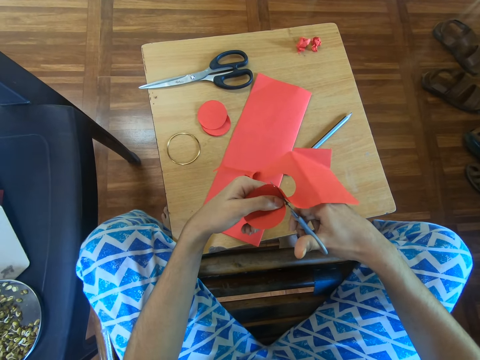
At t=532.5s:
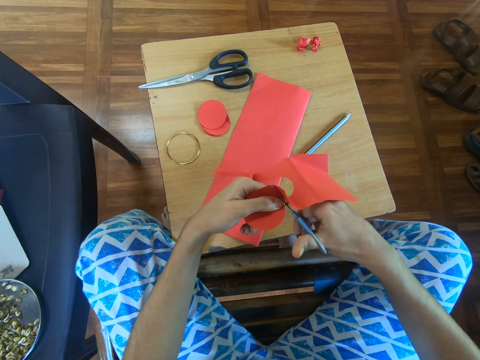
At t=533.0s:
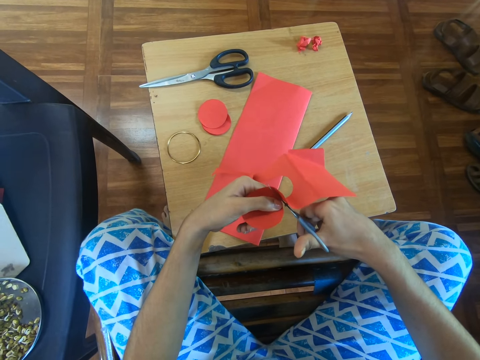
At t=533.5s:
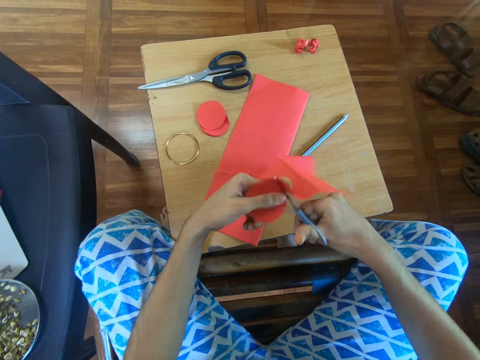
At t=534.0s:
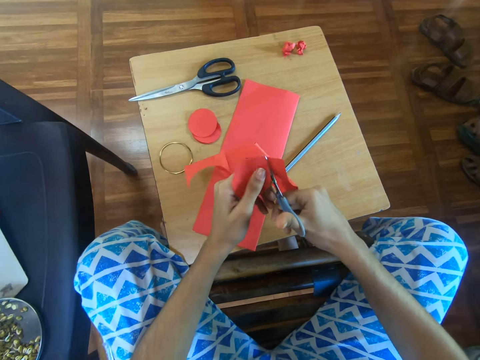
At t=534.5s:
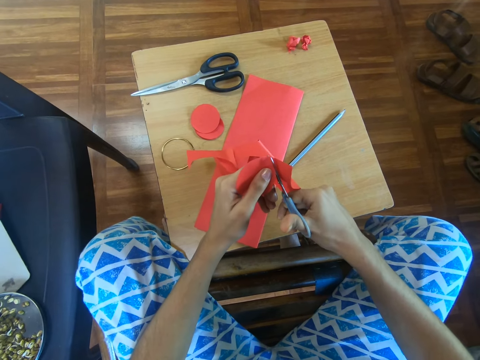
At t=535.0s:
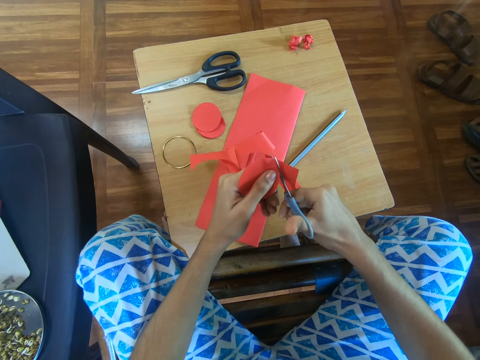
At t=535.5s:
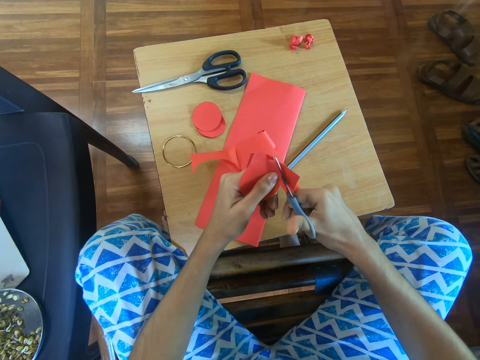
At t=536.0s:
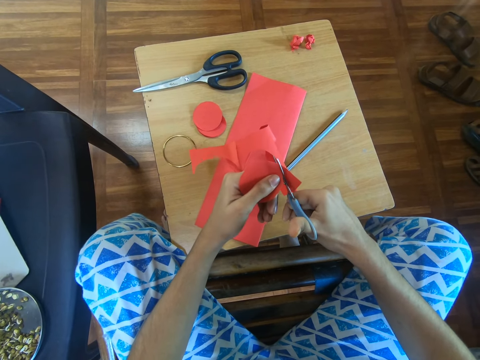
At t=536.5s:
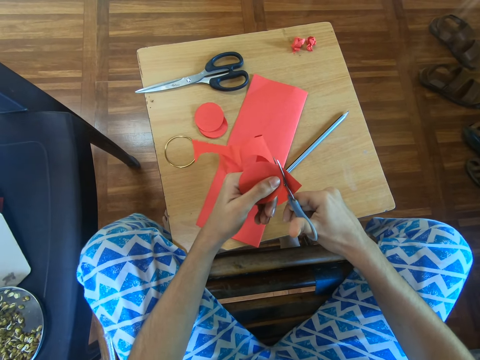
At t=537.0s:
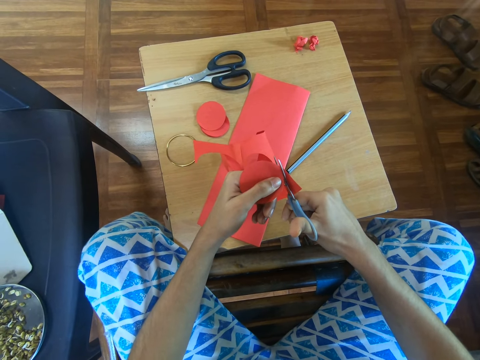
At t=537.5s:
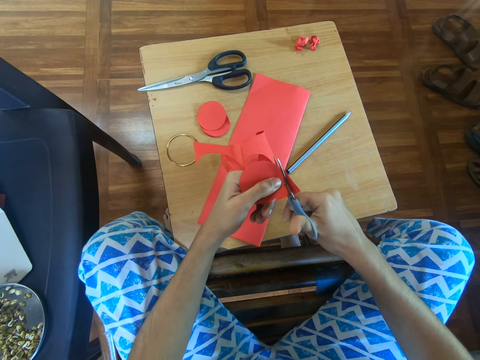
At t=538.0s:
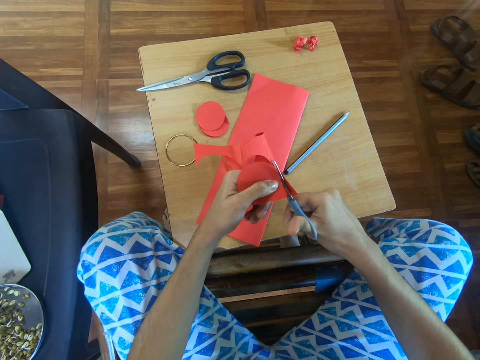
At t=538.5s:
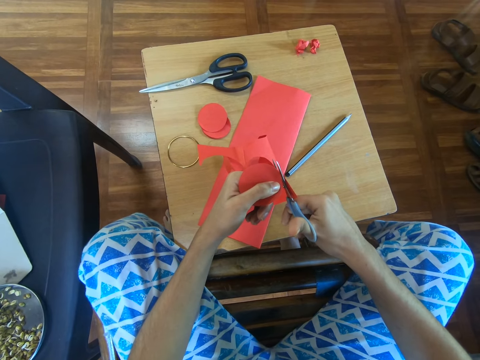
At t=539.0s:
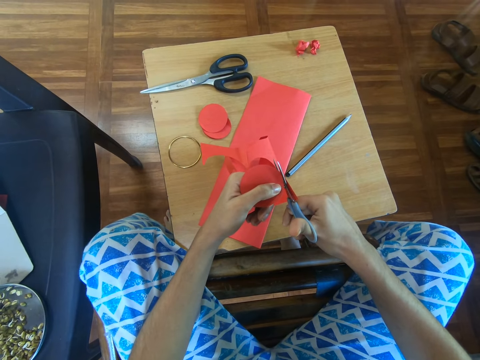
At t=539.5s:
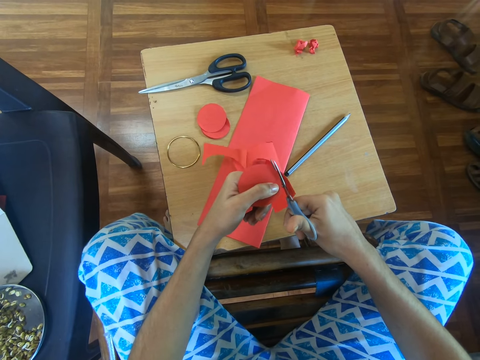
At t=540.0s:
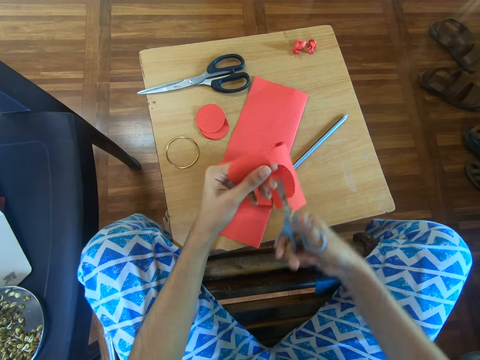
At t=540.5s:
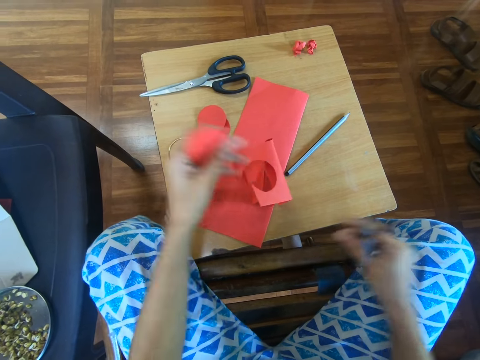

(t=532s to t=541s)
The camera wearer adjusts the left hand on the craft paper. They cut the craft paper using the scissors.

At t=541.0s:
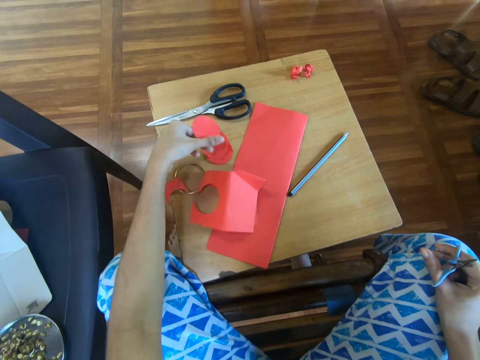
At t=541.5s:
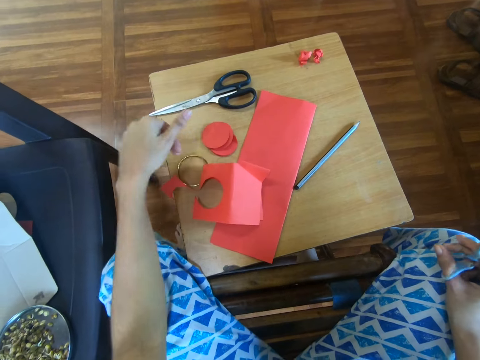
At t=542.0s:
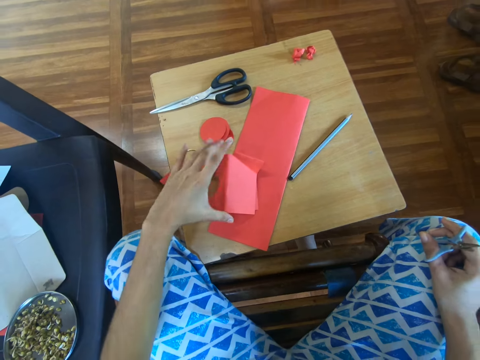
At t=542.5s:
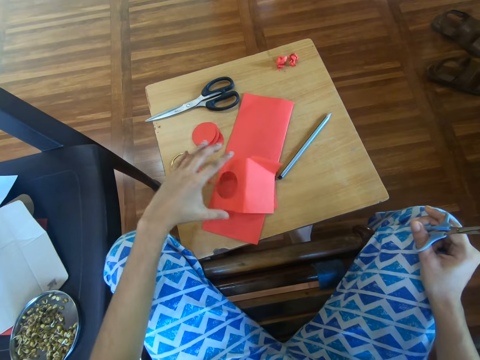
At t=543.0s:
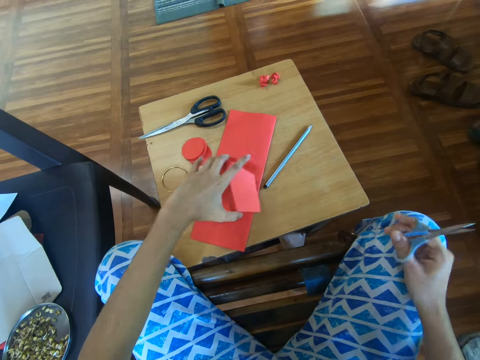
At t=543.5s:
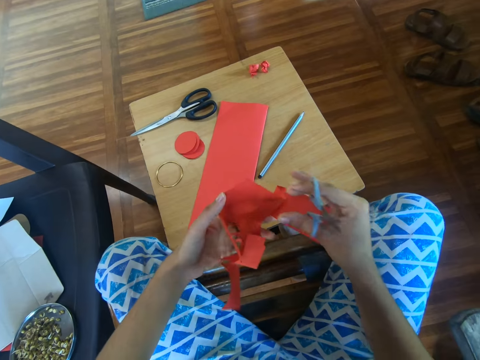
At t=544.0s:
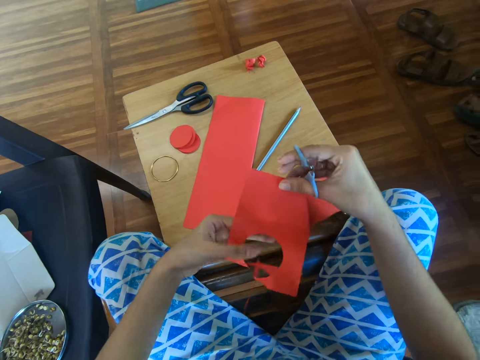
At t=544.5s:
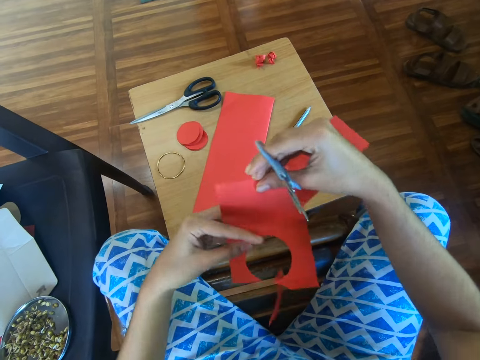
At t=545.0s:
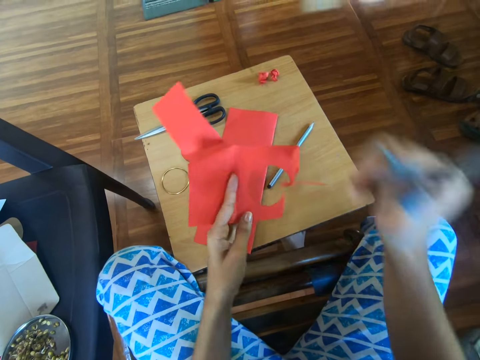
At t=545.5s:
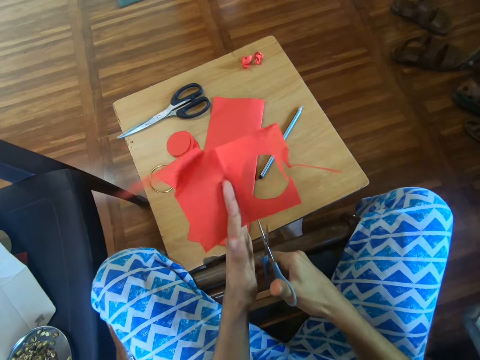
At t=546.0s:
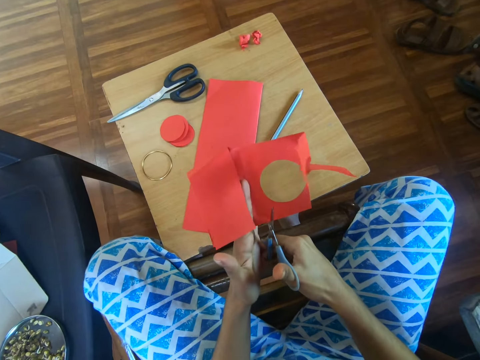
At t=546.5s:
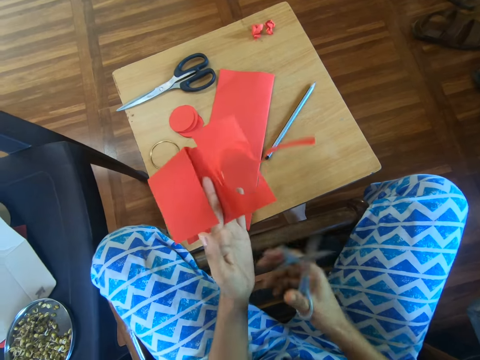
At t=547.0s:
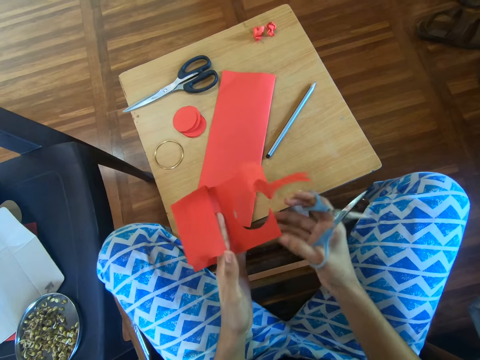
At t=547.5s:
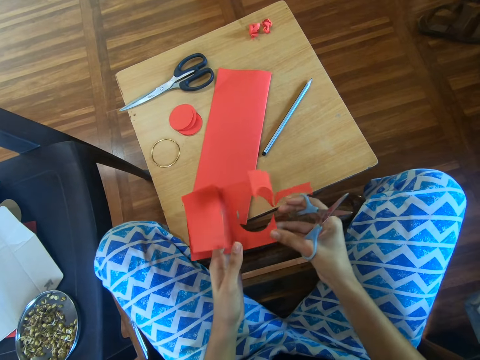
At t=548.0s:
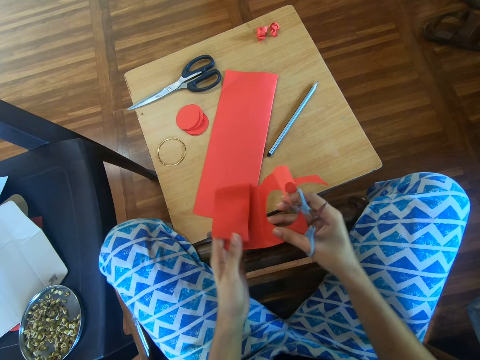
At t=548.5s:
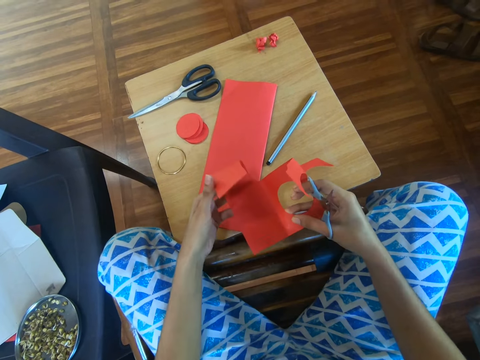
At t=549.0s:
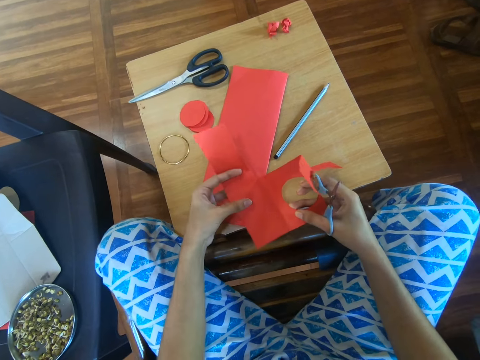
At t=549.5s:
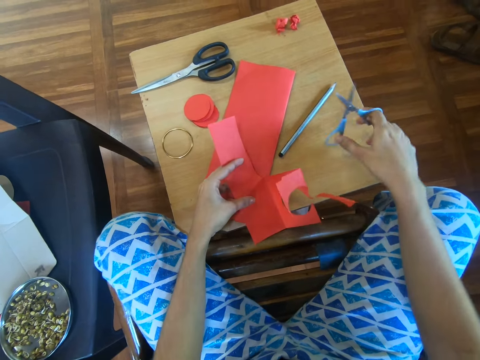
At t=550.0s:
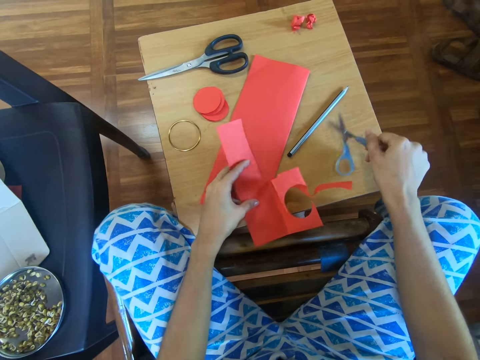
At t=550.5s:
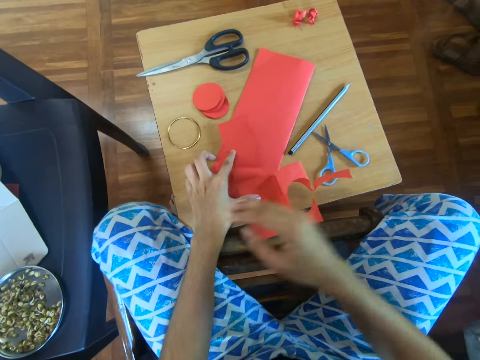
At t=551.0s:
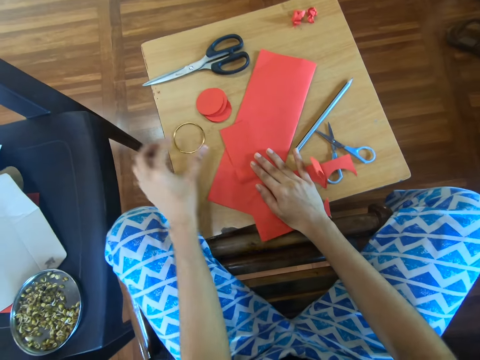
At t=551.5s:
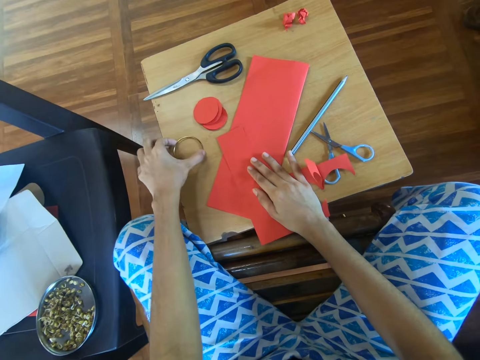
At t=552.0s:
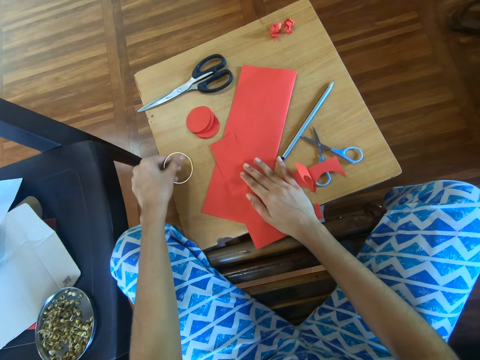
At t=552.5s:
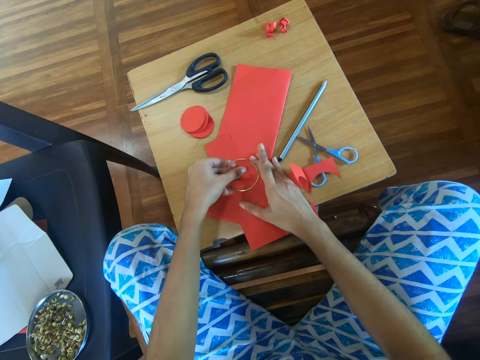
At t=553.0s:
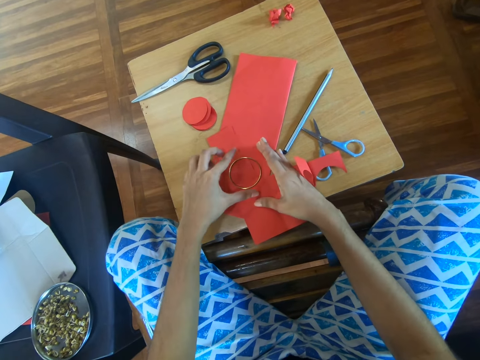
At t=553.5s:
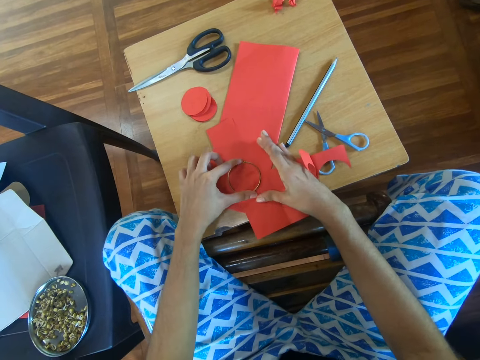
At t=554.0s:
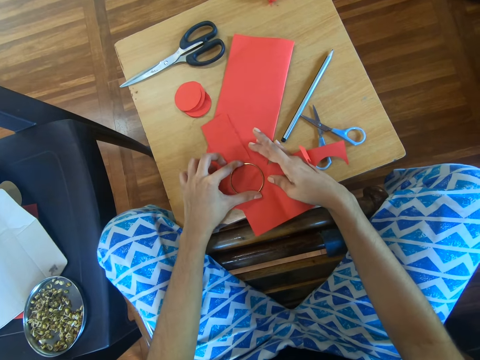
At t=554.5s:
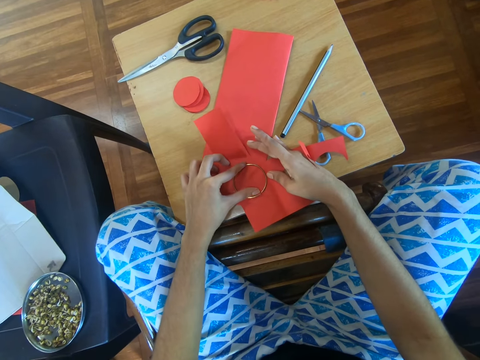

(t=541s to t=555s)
The camera wearer puts down a craft shape on the table using the left hand. They pick up a craft paper from the table using the left hand. They adjust the craft paper. They direct the scissors towards the craft paper. They adjust the craft paper. They put the scissors on the work table. They adjust the craft paper. They pick up the bangle on the table. They position the bangle on the craft paper.

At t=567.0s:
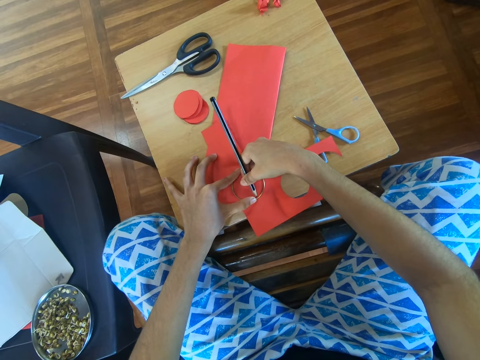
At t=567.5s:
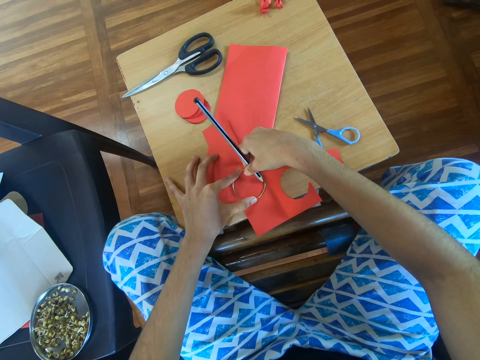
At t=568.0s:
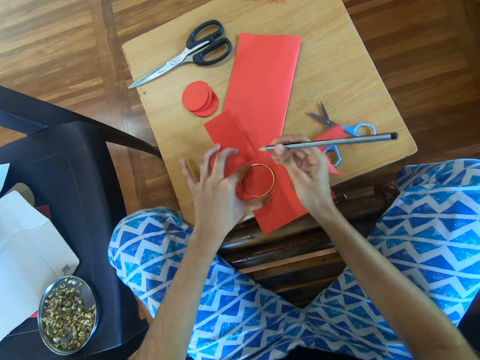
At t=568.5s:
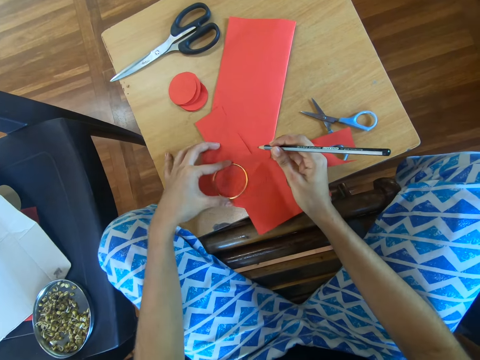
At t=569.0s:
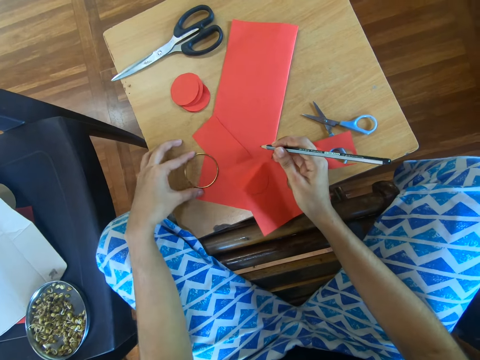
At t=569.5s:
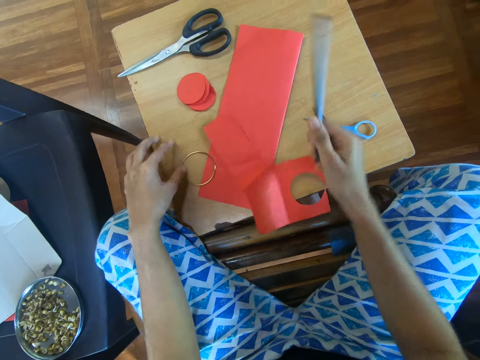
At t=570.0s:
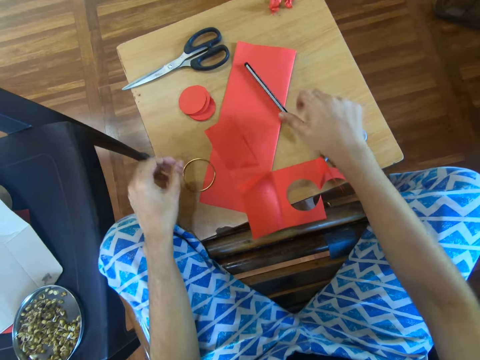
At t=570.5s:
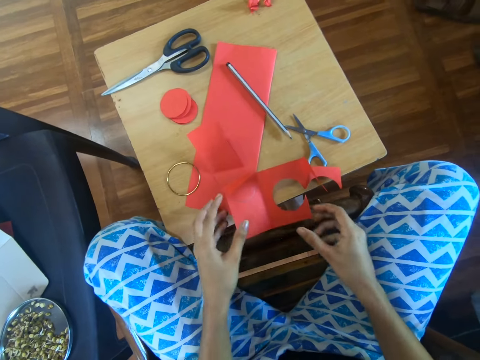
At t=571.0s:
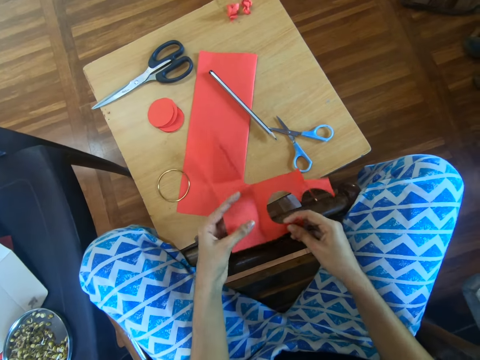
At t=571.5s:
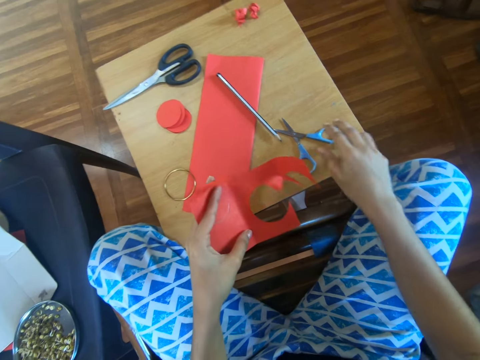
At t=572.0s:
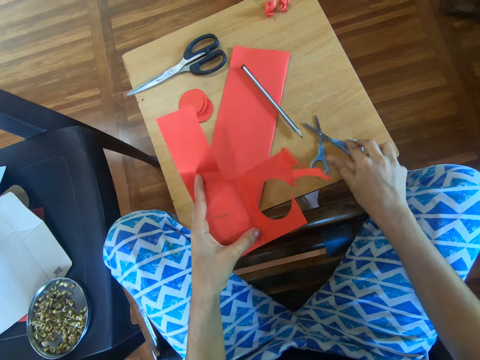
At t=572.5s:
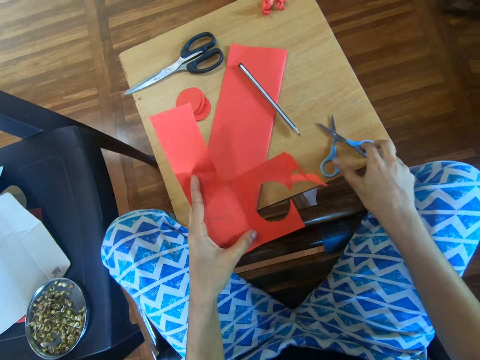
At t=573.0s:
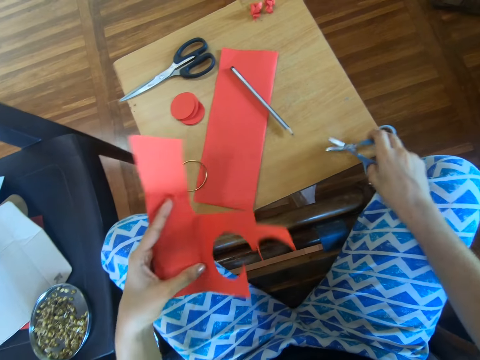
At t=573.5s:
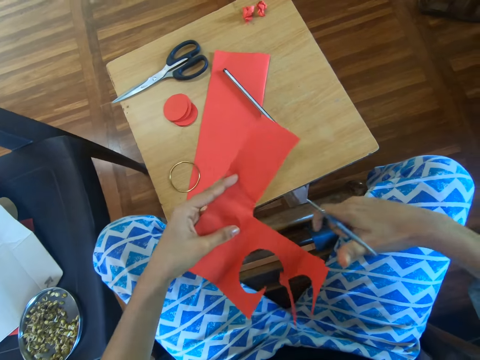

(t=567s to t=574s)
The camera wearer moves the bangle. They drop the pencil on the table. They hold the manila paper. They take the paper from the table. They take the scissors from the table.
